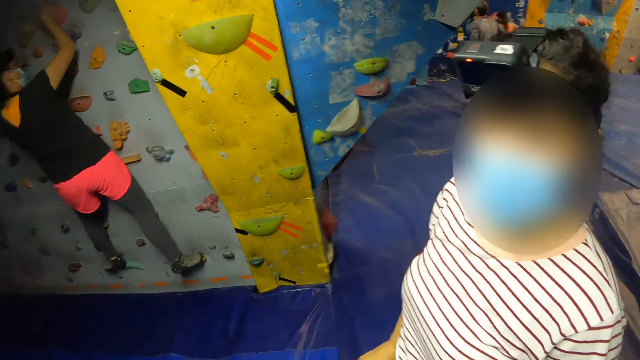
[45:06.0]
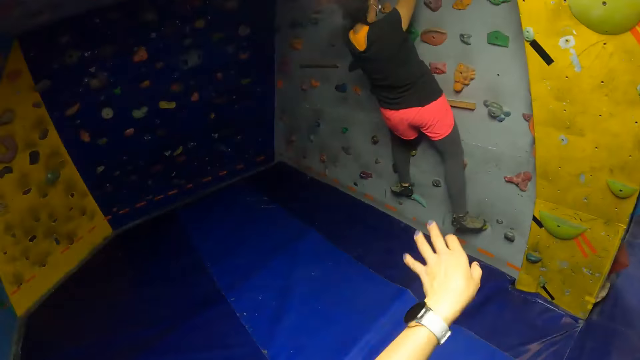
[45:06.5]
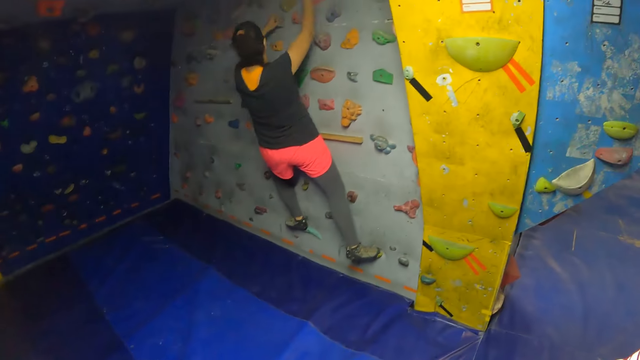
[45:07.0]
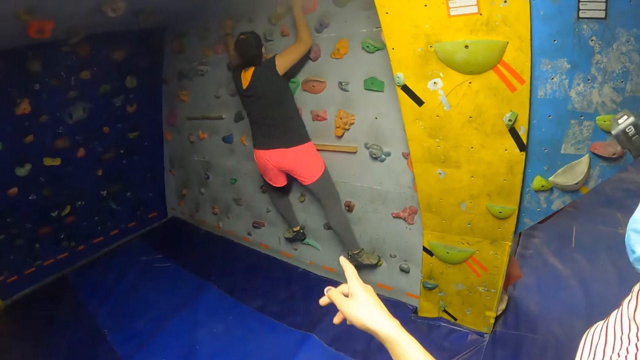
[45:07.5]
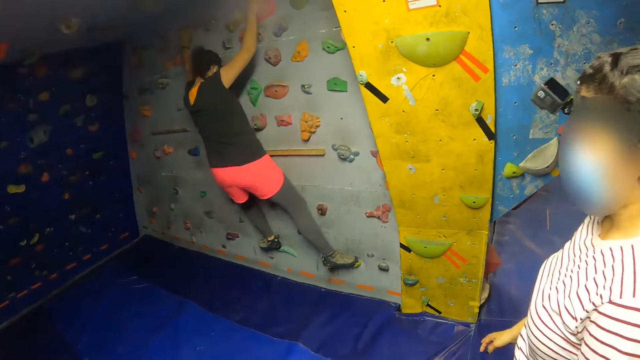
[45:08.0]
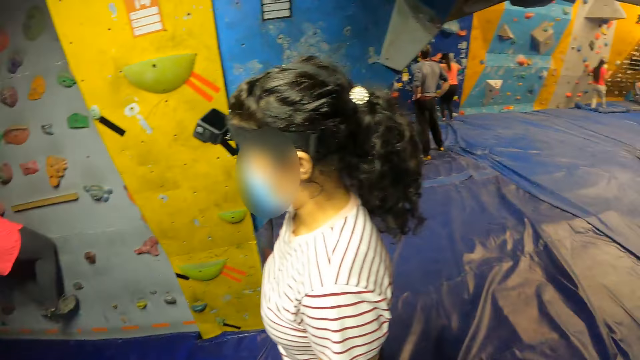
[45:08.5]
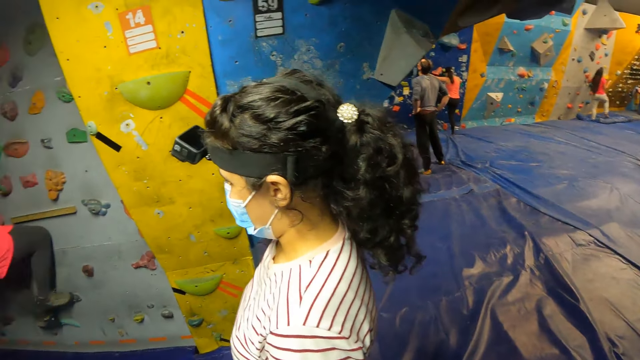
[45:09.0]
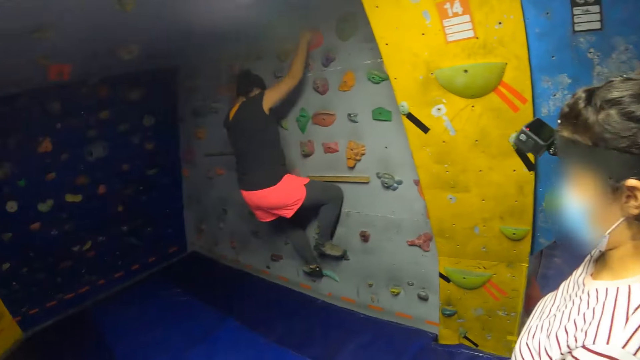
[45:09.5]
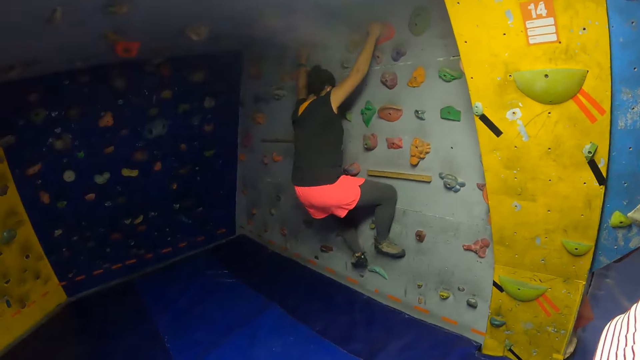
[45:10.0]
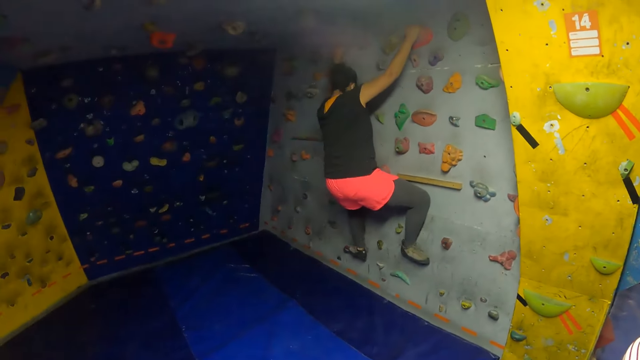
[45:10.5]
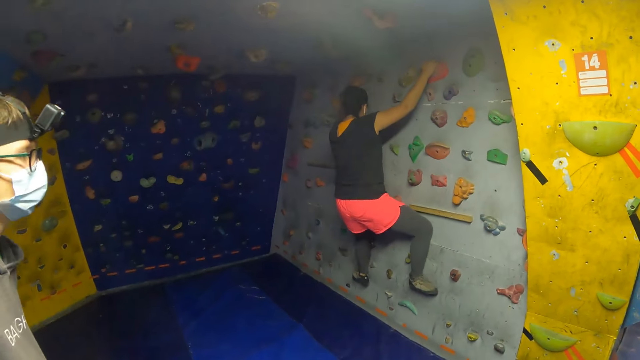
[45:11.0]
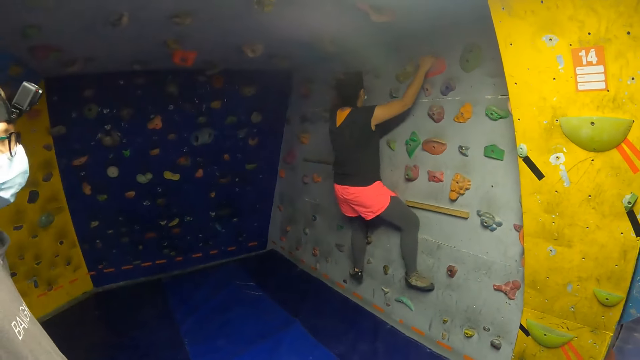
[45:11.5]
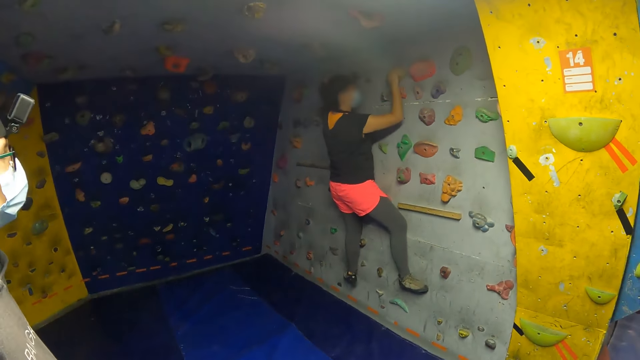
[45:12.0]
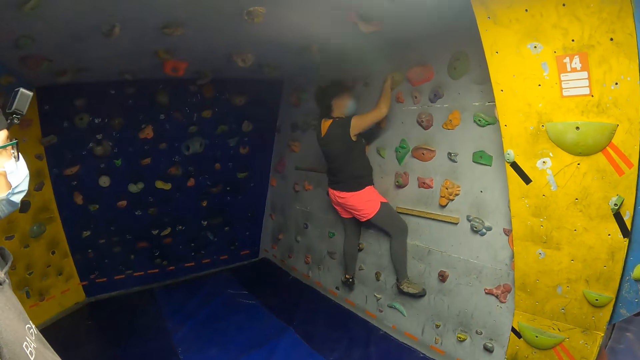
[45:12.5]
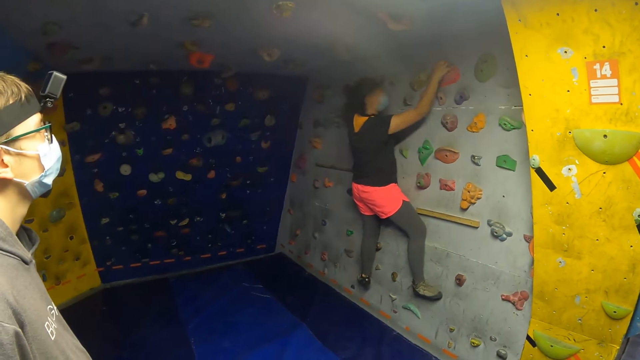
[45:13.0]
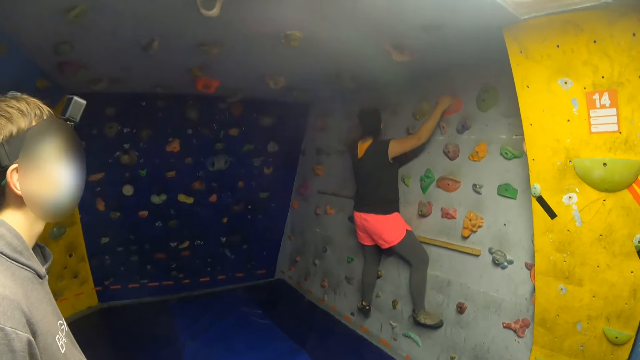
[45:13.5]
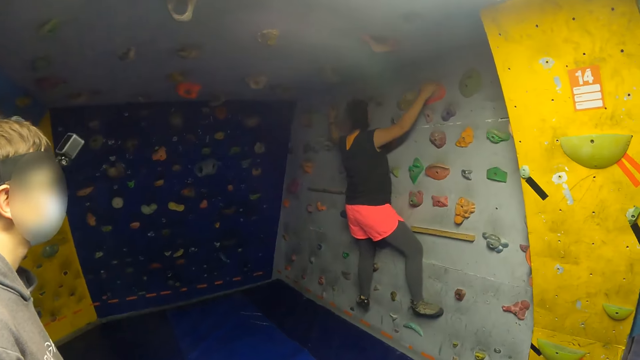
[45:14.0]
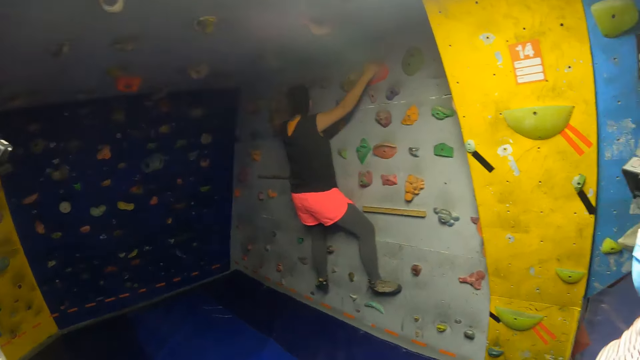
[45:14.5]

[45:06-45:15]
A person points at the wall.

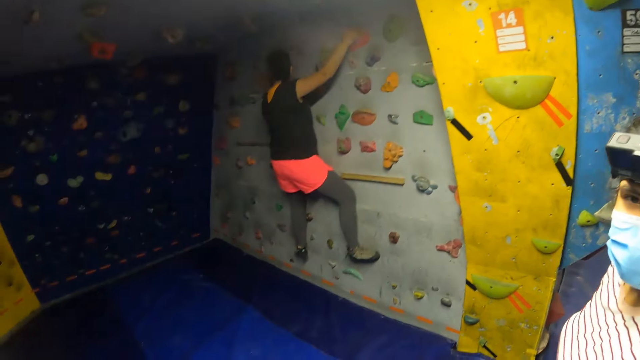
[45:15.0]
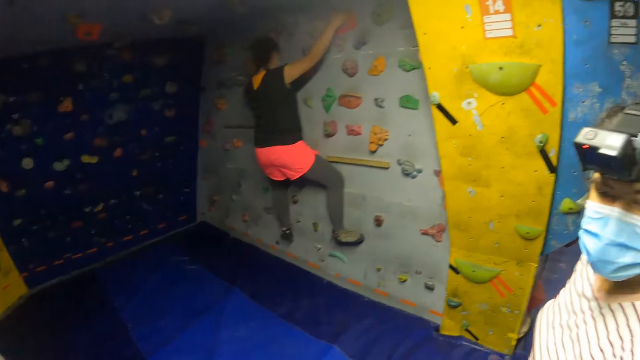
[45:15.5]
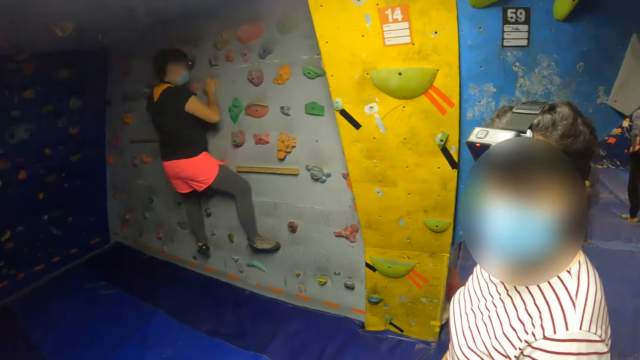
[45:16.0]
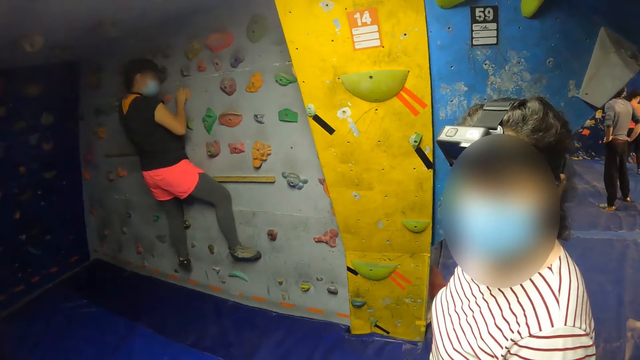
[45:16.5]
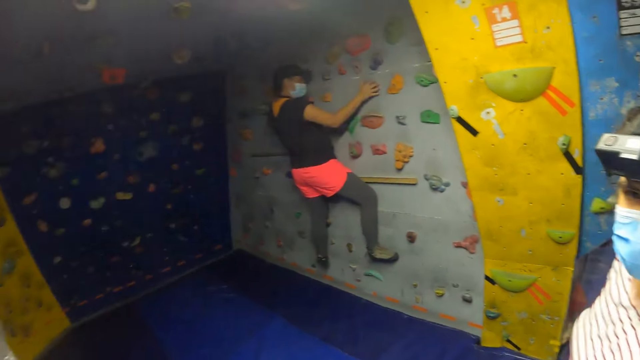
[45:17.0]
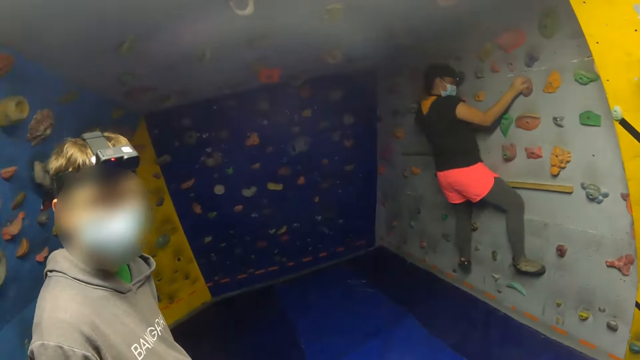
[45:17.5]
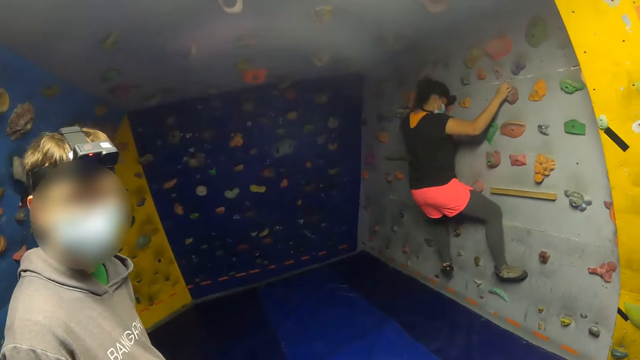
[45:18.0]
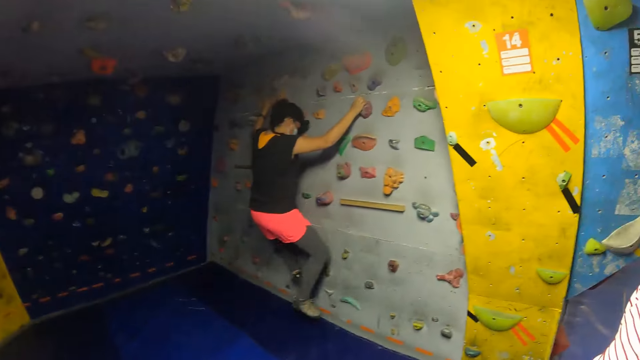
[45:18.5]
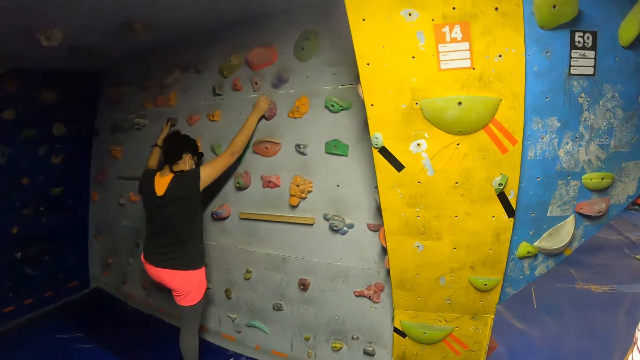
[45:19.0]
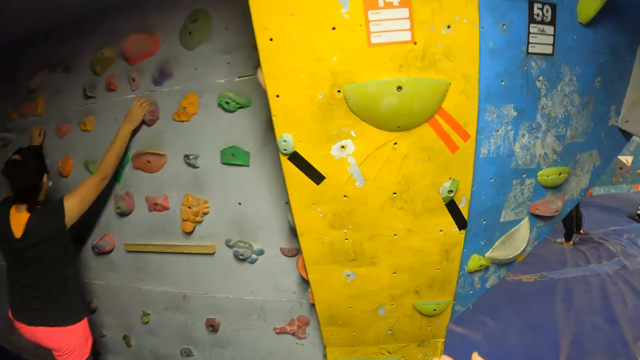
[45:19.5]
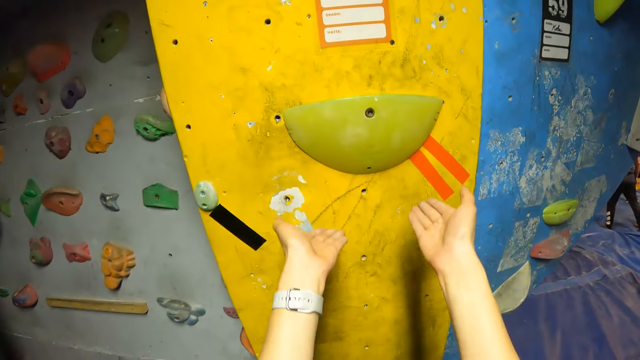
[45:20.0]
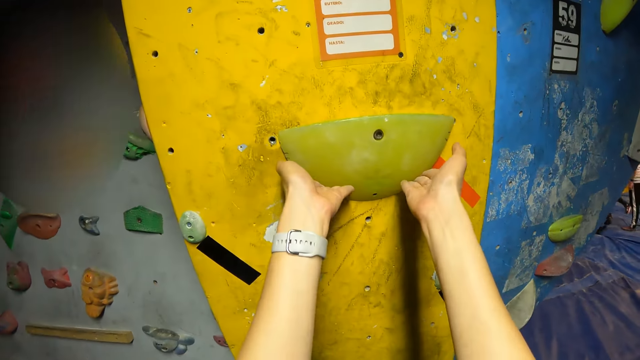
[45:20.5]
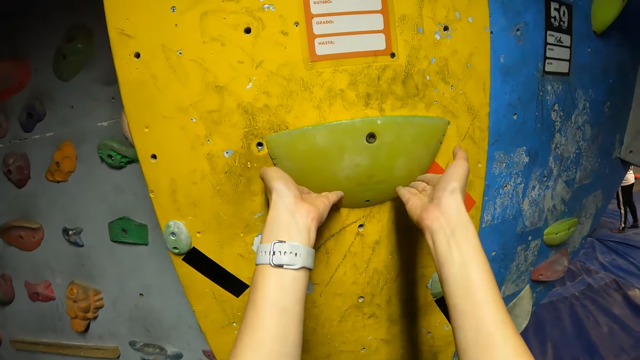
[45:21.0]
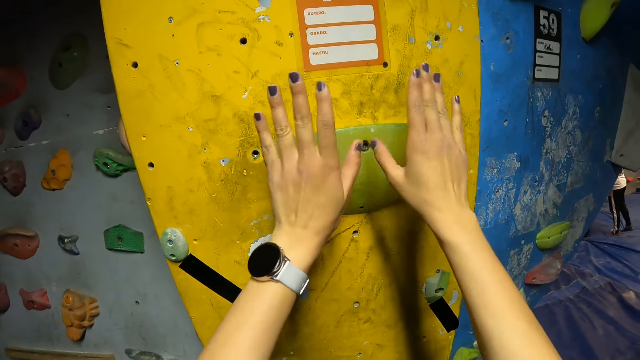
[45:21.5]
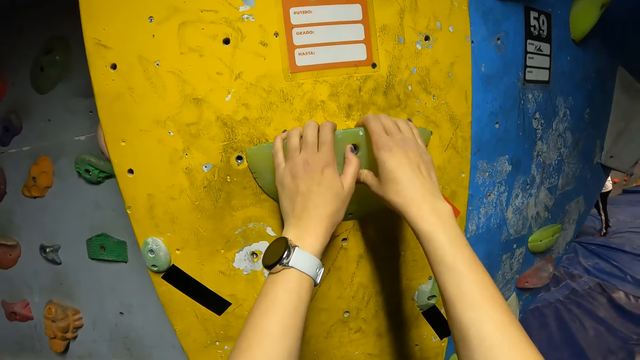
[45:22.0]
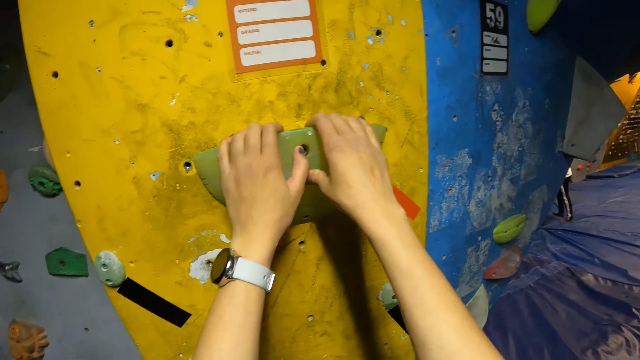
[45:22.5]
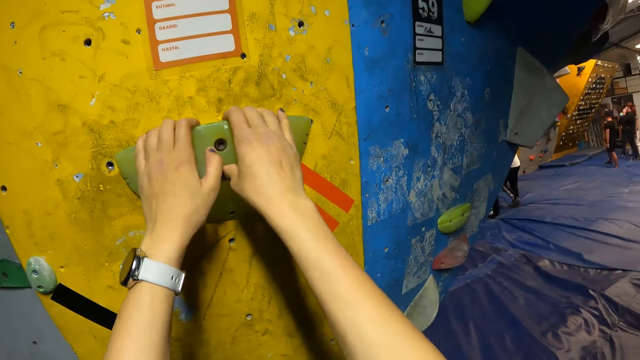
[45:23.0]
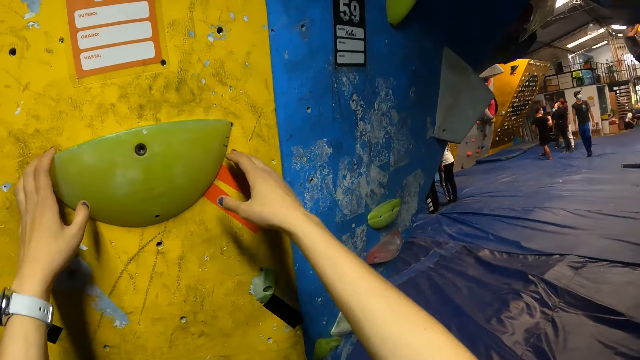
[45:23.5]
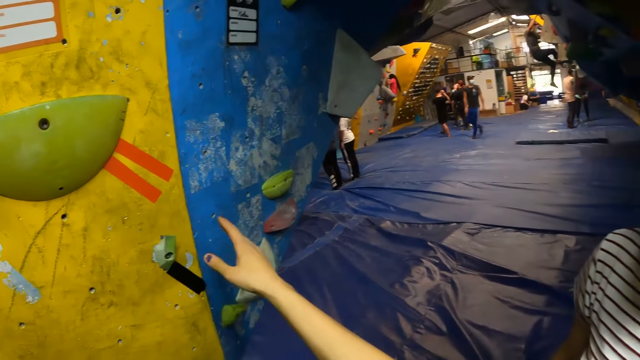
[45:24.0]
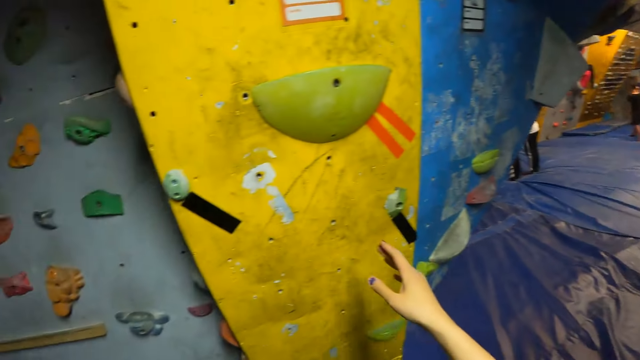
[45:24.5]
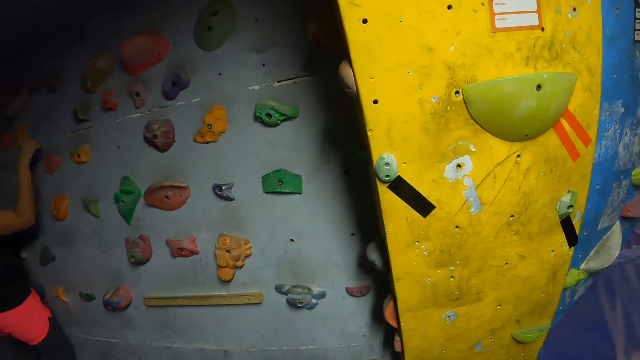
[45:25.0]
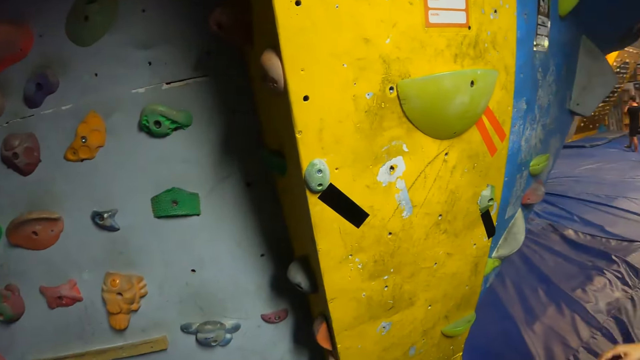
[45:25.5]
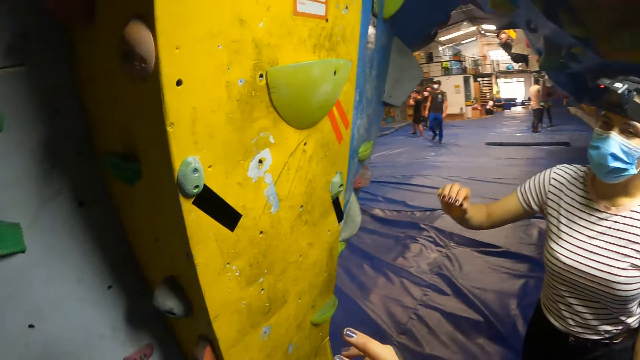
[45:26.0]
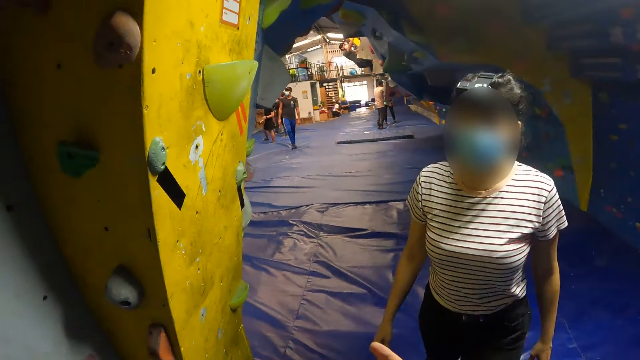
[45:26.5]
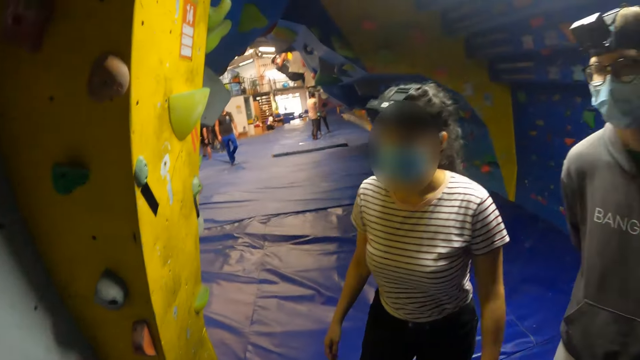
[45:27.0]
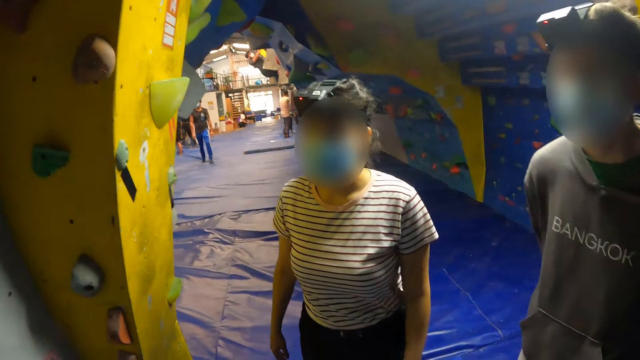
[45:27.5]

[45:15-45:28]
A woman nods the head. The camera wearer looks around. They hold an attachment of the bouldering wall with both hands. The woman moves the hand. The camera wearer moves the hand.
